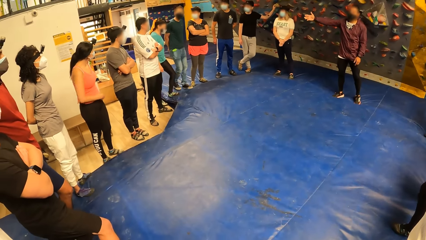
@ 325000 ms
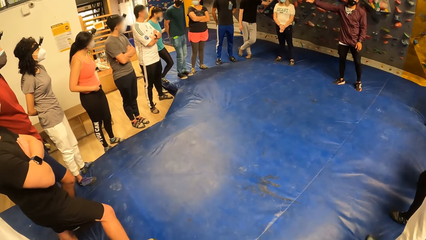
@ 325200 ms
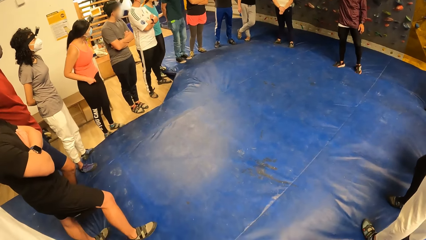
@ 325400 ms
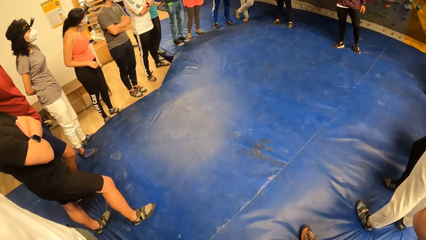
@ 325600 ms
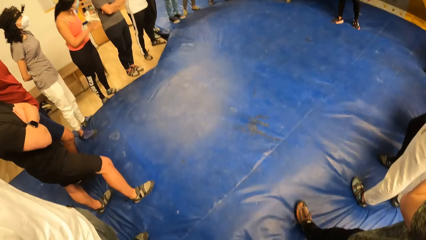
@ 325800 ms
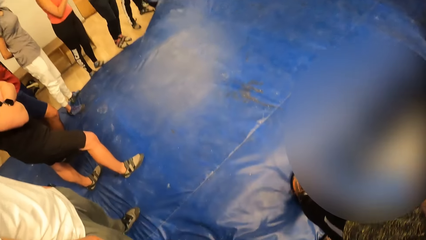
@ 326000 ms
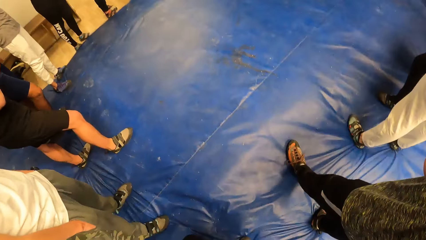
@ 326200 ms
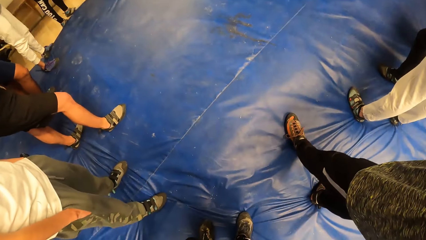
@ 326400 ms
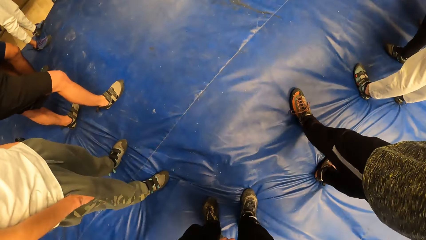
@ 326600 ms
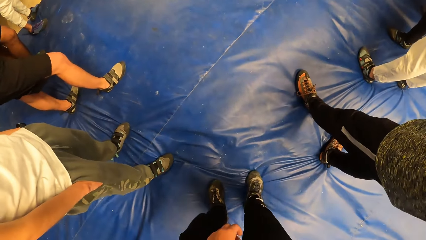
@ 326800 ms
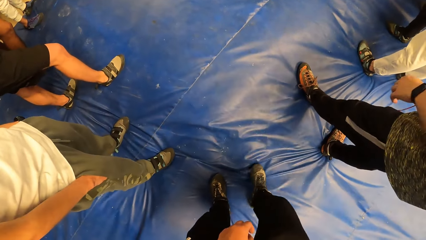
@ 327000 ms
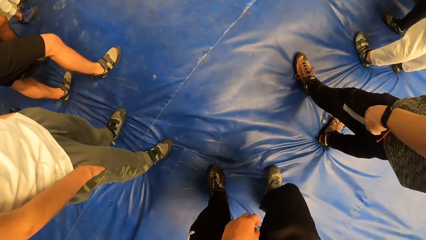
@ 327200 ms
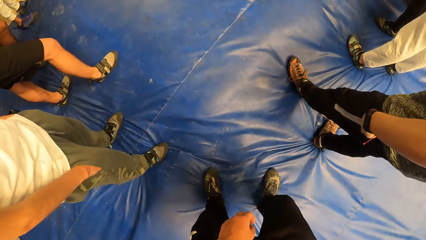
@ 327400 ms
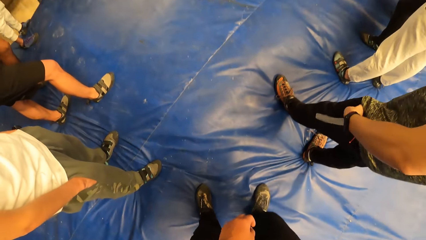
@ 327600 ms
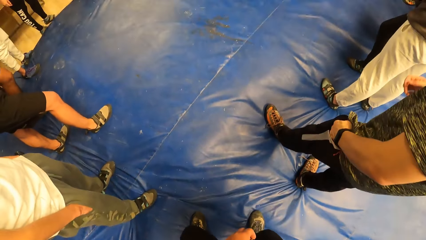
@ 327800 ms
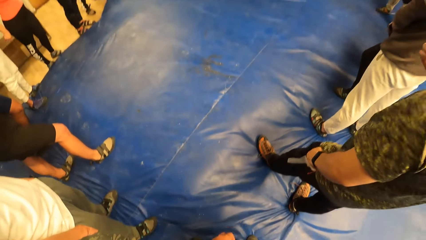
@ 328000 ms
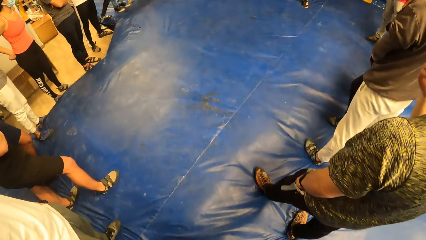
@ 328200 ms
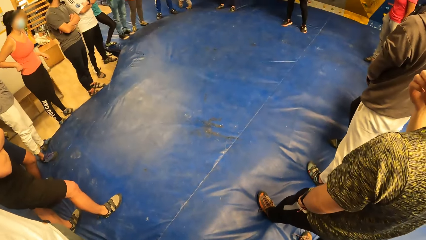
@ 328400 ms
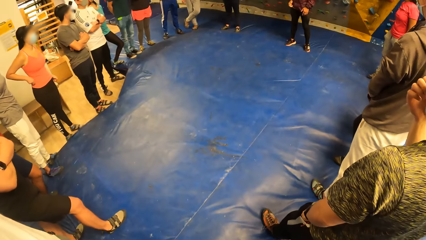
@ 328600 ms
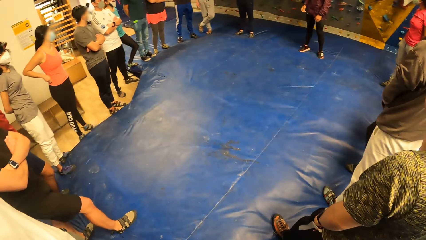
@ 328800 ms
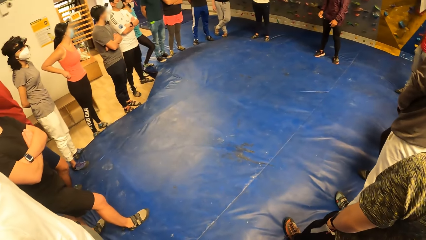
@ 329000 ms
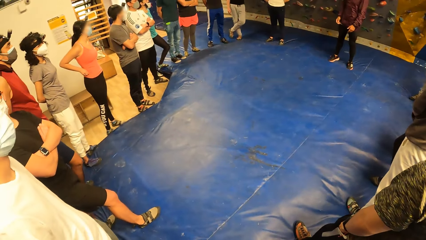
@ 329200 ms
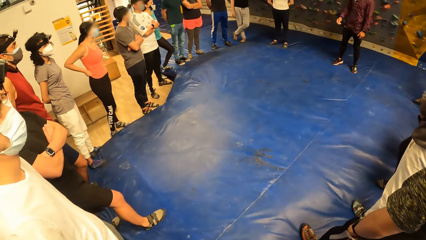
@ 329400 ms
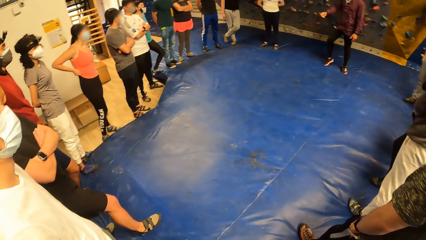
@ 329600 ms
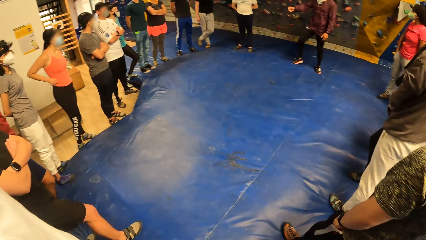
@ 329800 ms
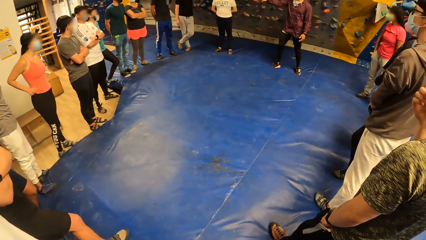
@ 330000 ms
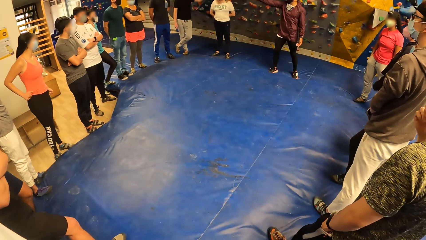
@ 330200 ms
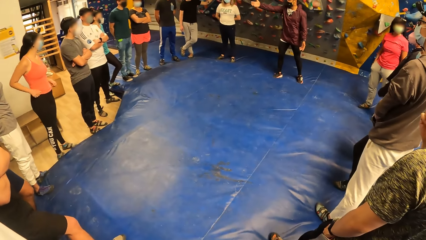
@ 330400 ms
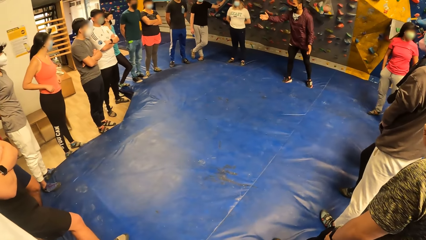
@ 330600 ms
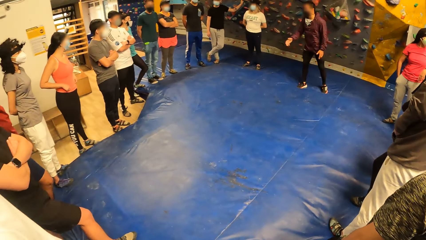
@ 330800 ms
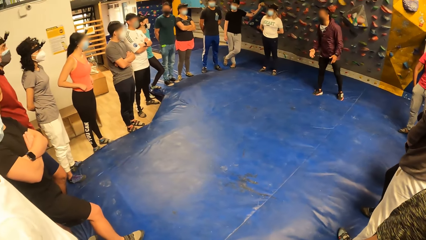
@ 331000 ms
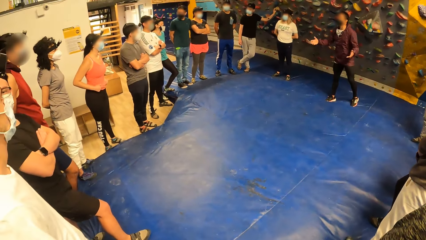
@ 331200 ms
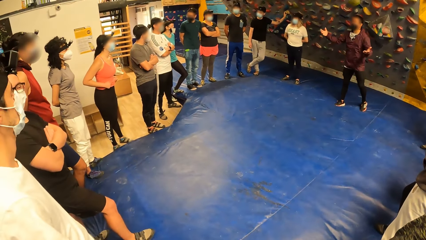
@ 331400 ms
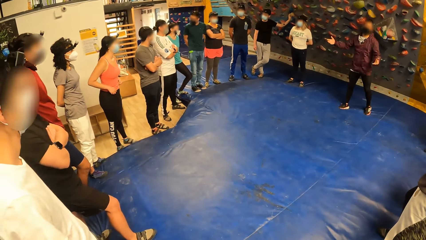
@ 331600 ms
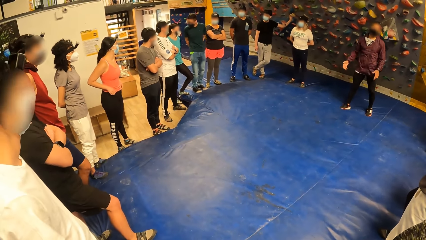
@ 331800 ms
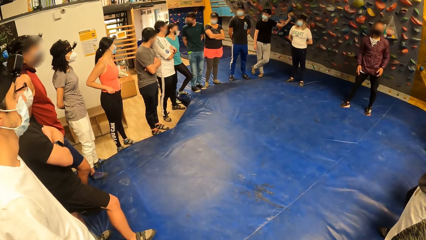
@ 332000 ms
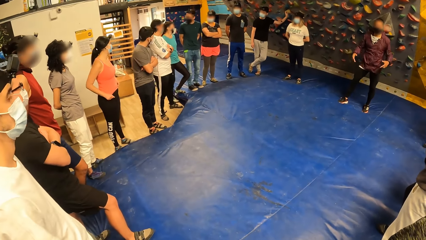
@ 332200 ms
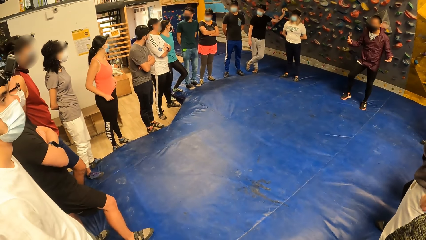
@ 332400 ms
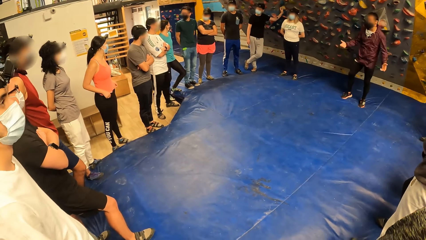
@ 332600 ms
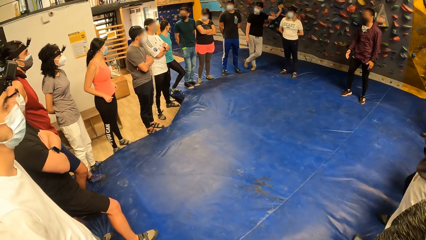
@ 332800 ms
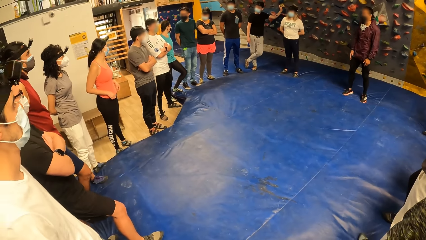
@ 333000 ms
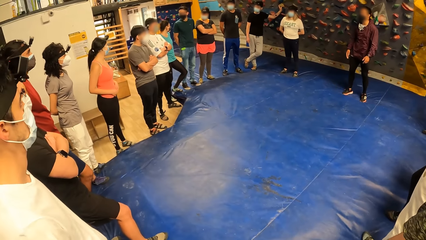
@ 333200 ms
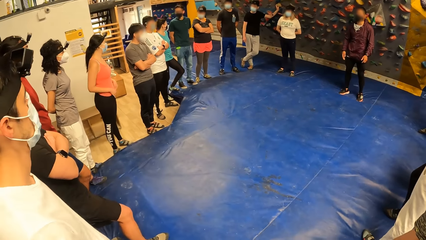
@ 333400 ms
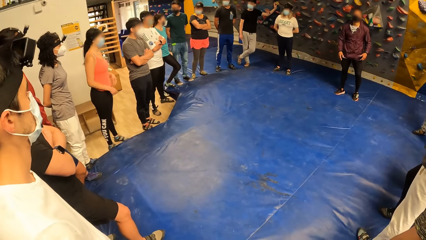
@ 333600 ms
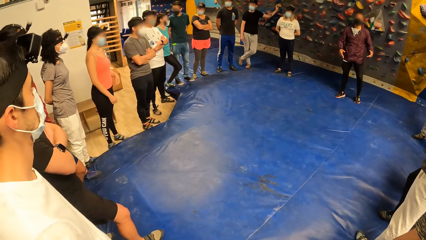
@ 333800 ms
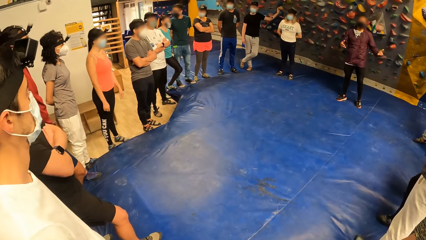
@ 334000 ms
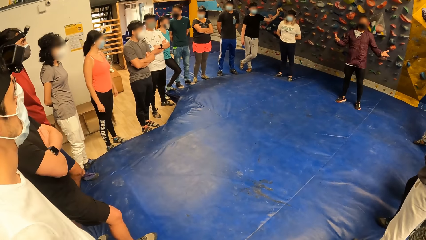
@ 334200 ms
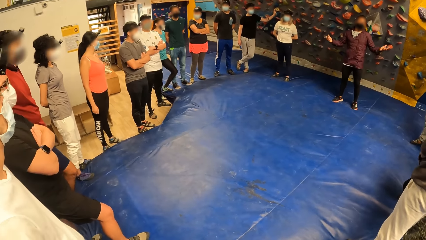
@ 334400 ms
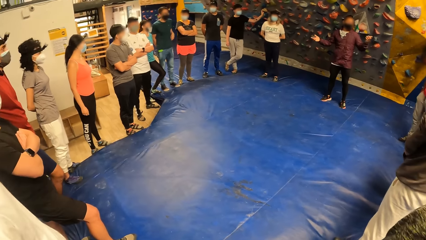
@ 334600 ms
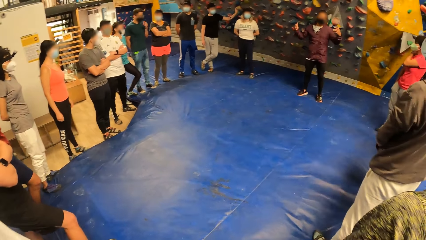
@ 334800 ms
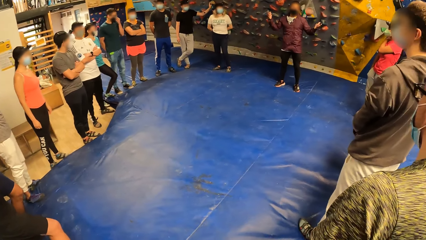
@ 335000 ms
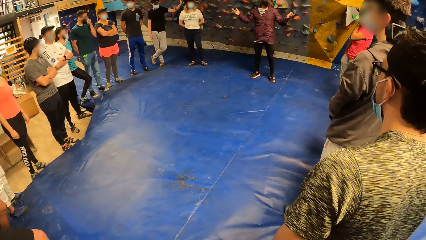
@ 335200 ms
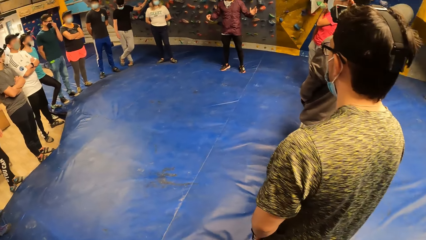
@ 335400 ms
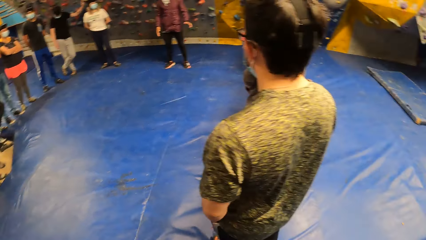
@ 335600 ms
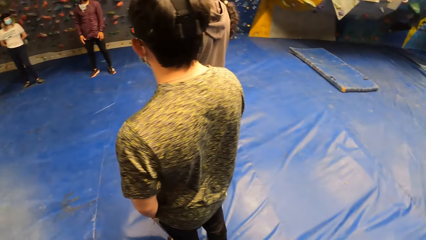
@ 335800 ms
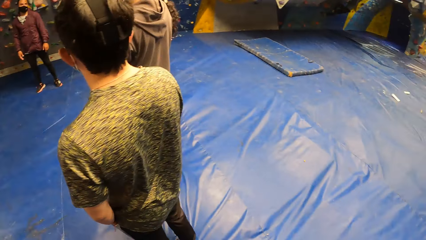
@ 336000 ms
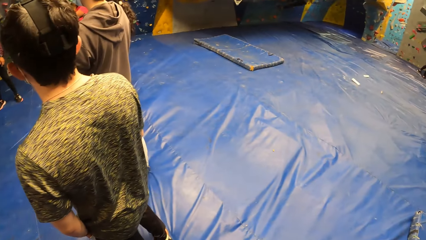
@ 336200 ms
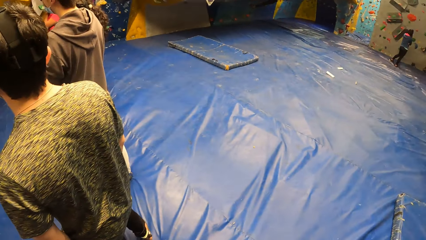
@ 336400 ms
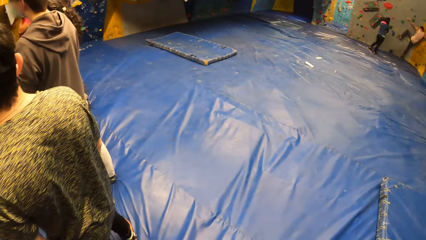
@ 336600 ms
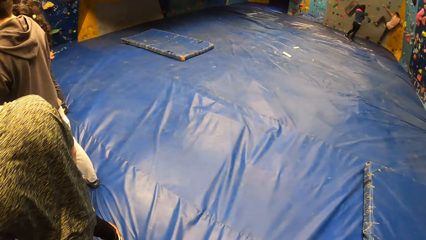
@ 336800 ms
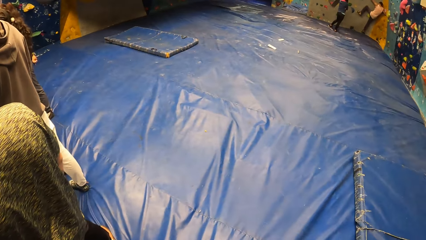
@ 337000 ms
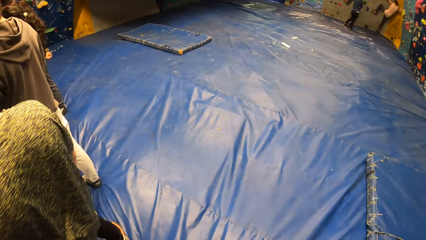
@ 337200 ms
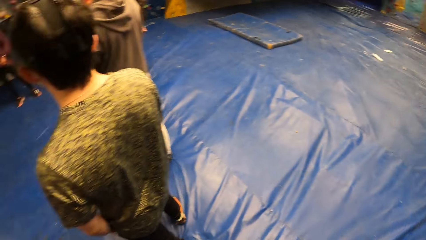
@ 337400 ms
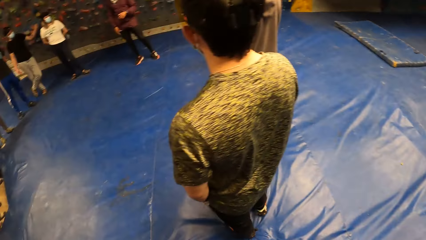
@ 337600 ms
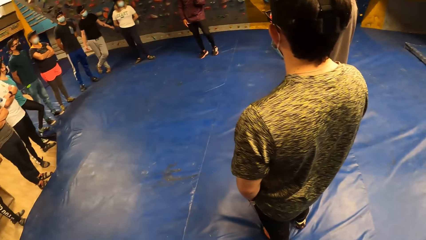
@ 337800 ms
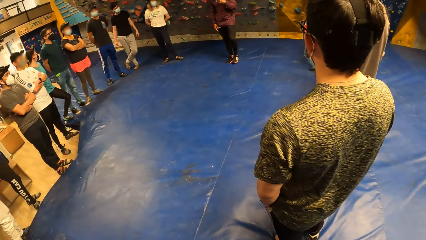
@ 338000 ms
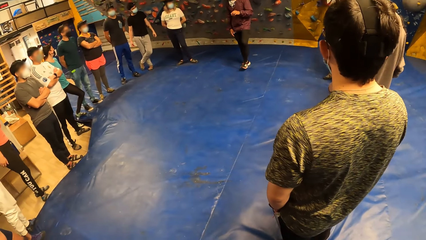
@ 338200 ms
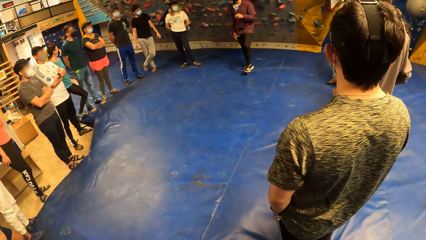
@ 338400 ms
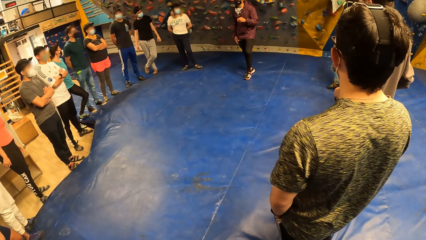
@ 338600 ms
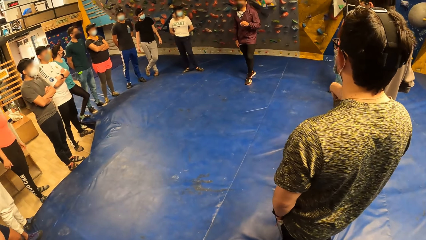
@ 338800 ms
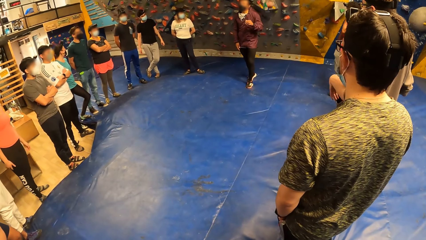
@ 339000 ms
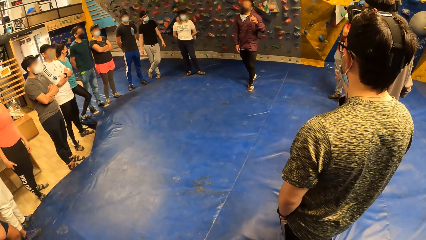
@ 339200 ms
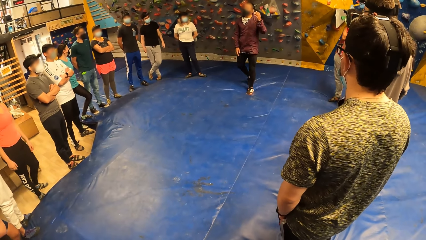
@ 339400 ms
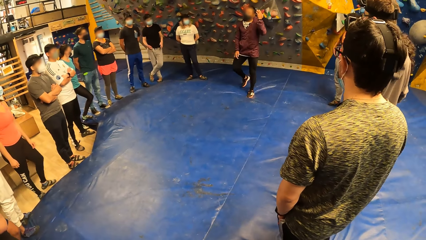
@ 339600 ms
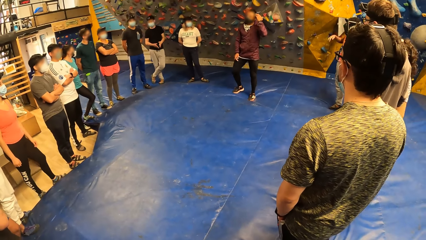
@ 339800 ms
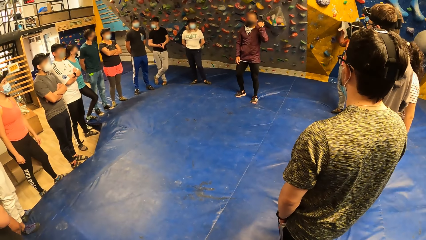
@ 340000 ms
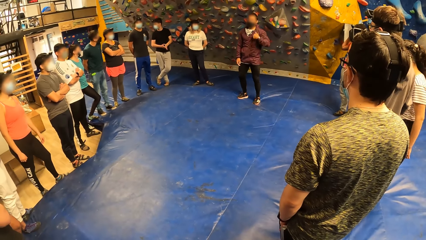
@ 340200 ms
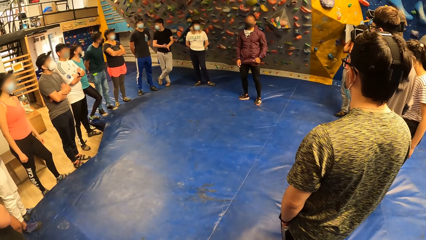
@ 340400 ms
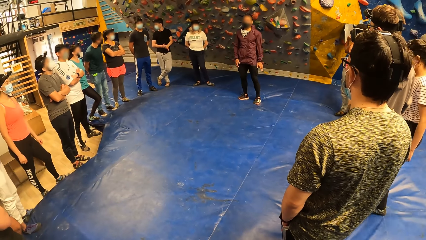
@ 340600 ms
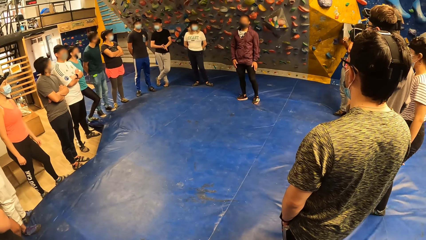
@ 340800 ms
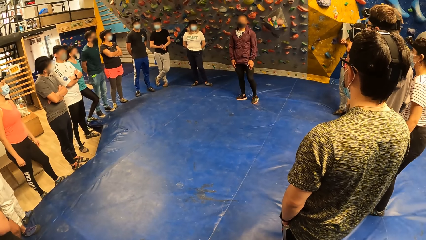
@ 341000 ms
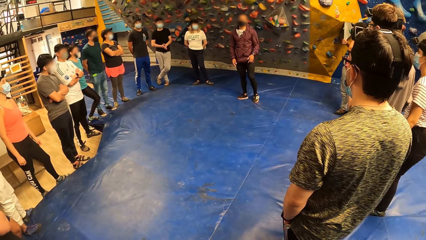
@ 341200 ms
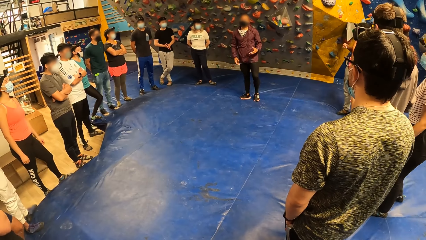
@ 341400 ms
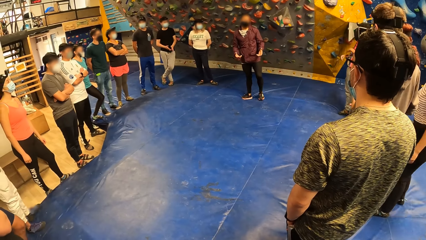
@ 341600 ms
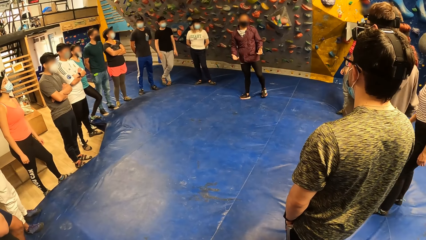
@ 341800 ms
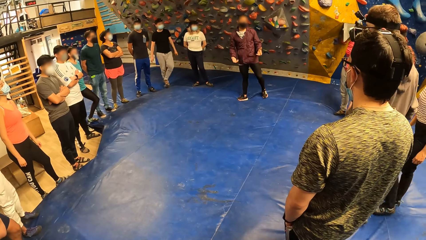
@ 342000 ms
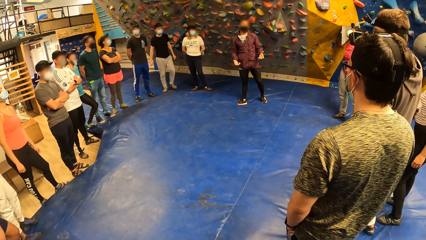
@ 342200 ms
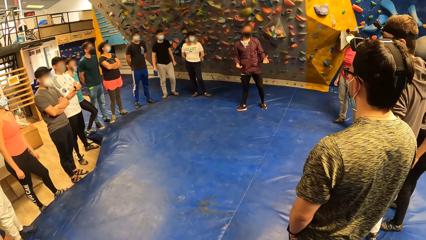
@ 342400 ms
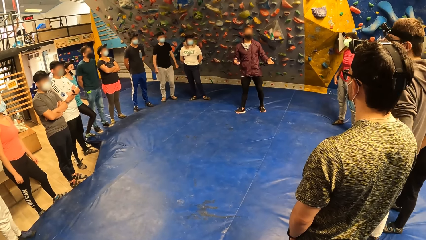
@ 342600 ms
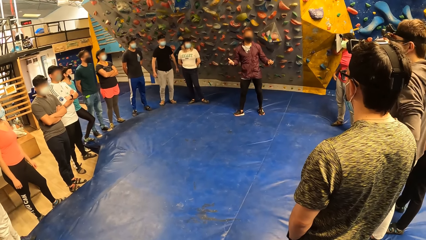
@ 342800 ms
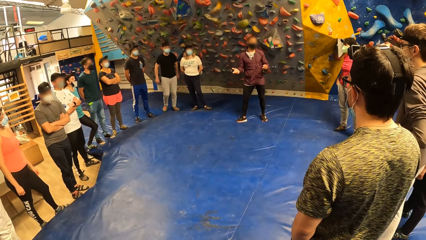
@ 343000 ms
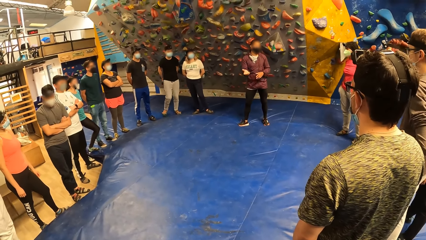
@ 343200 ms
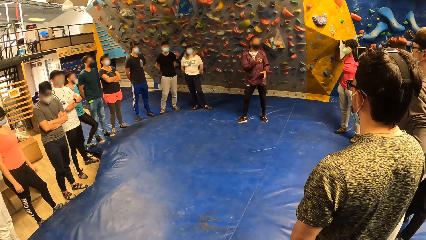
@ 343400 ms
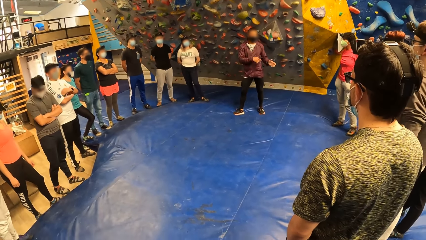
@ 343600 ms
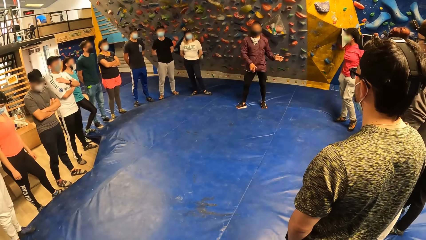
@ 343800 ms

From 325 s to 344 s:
A man moves his hands. Another man touches his face. The first man makes gestures with his hands. The first man moves on the cushion.
